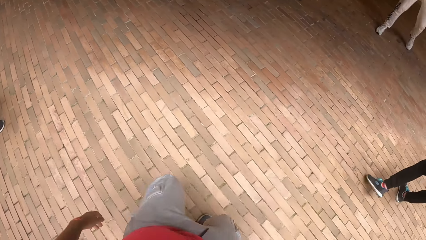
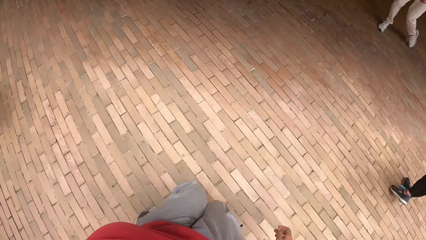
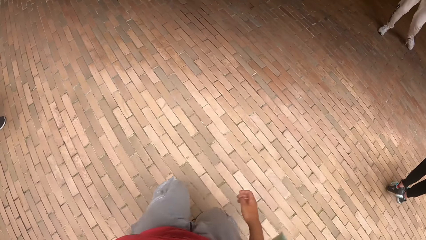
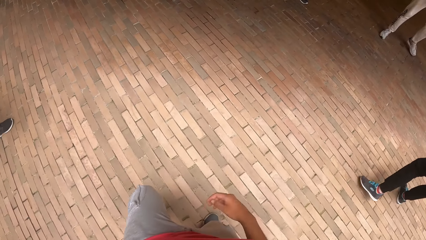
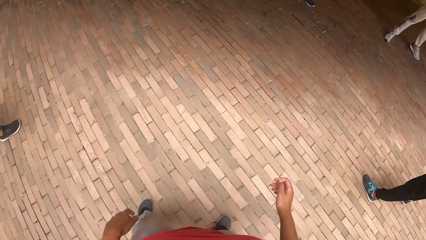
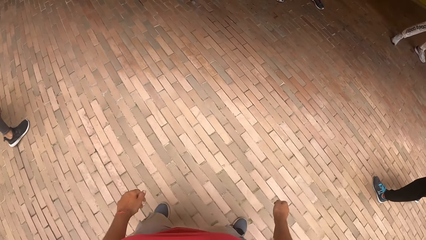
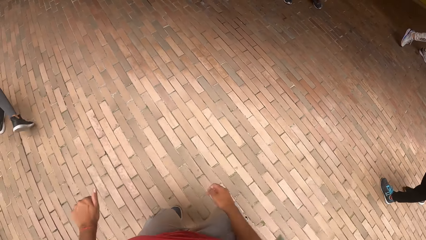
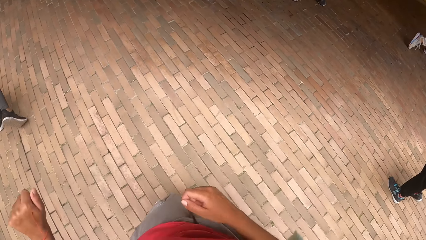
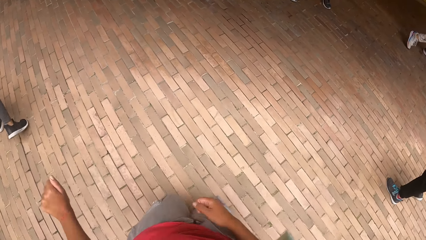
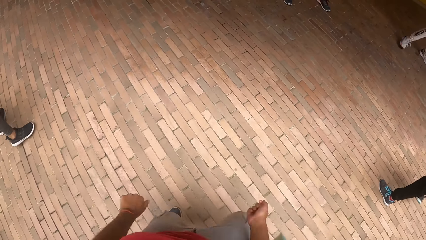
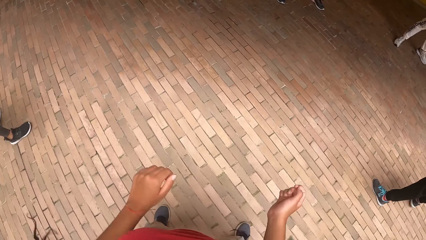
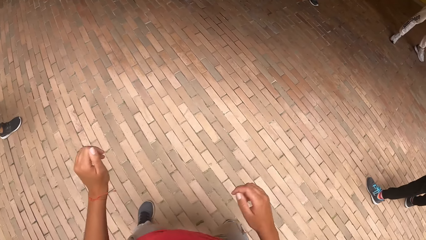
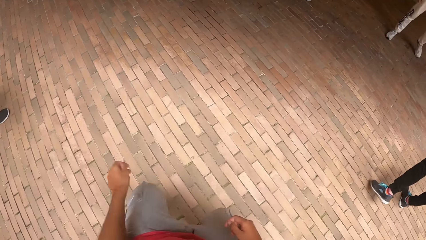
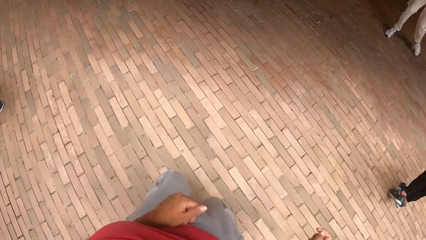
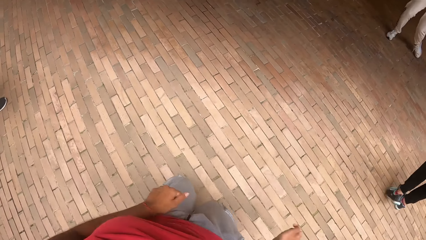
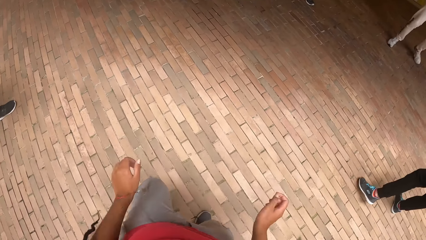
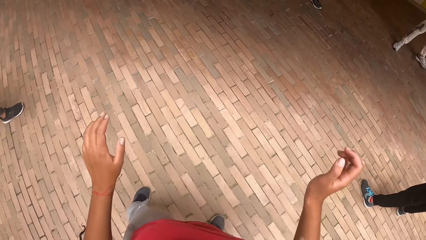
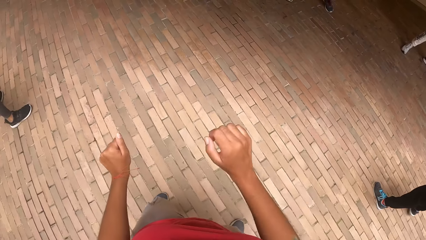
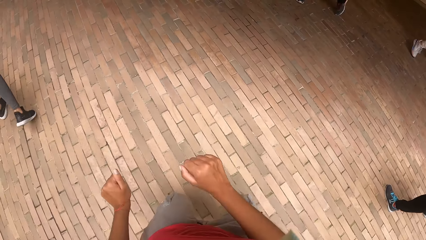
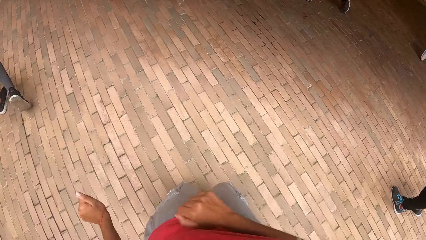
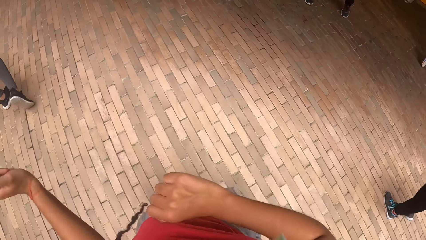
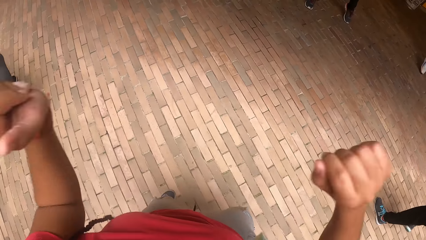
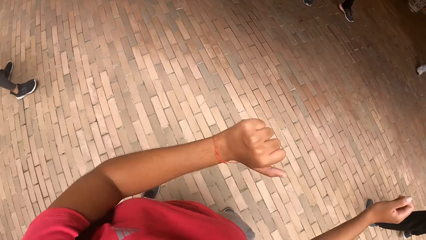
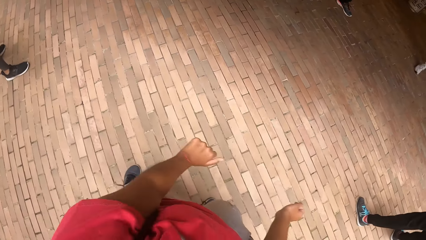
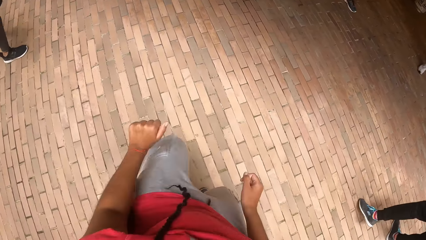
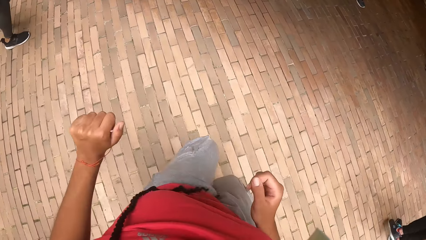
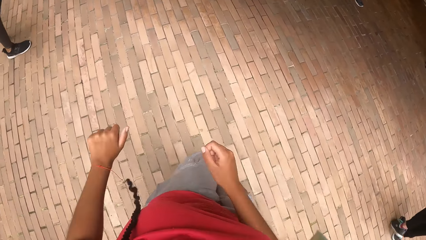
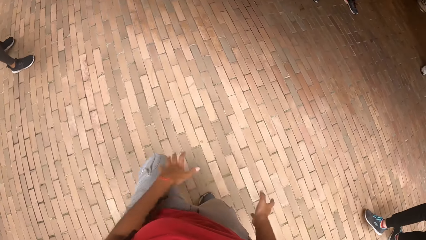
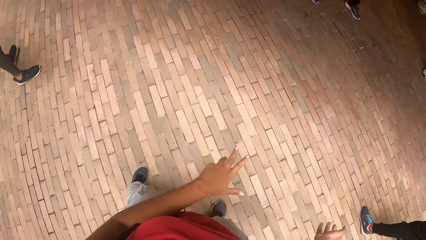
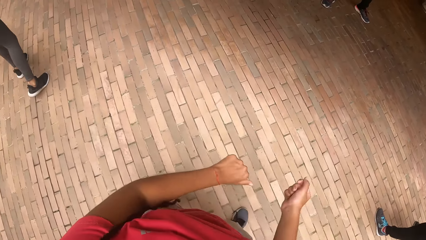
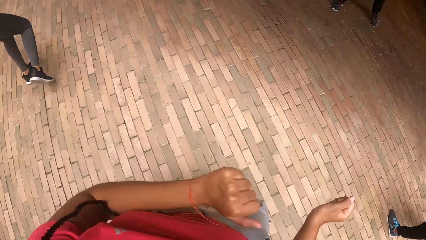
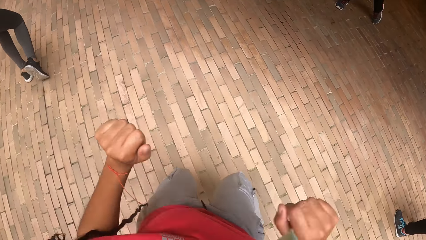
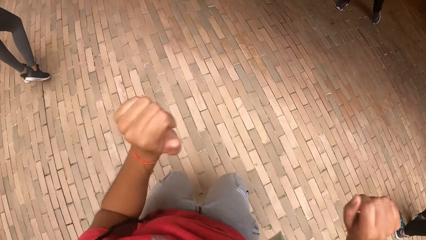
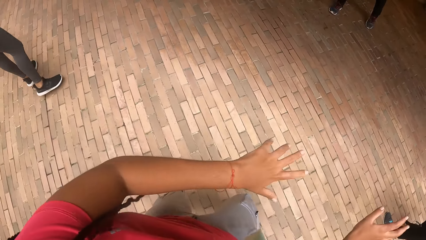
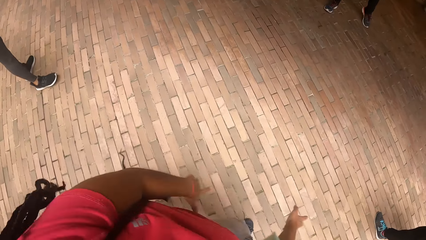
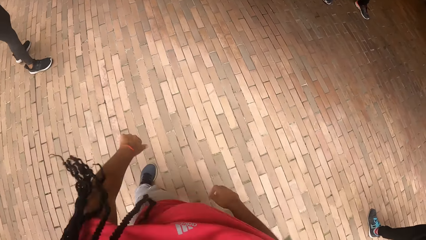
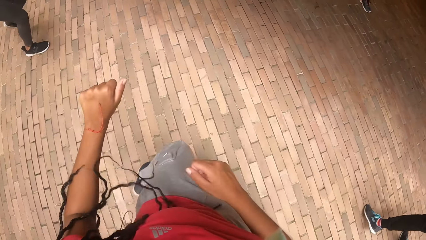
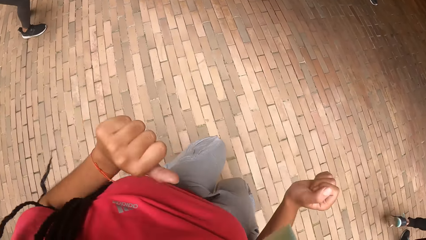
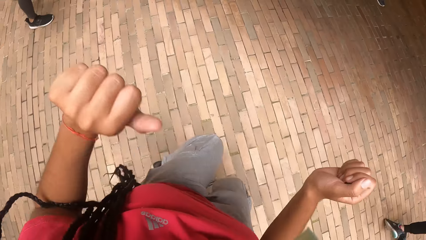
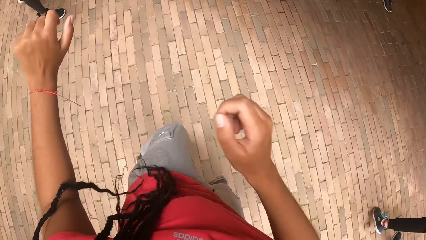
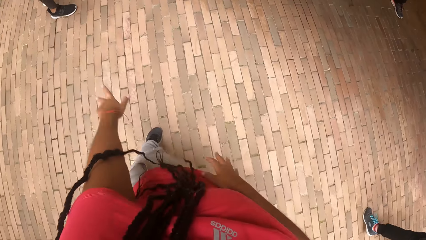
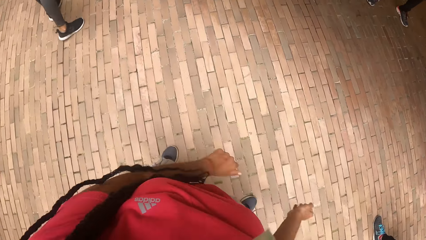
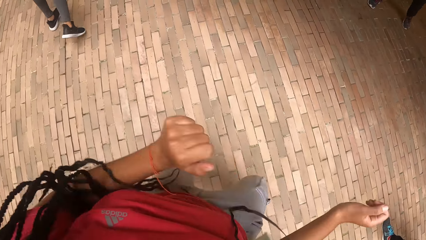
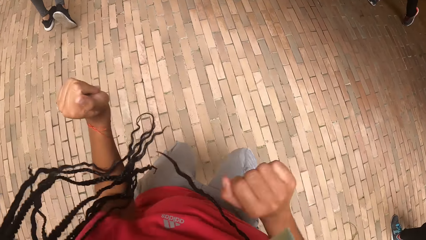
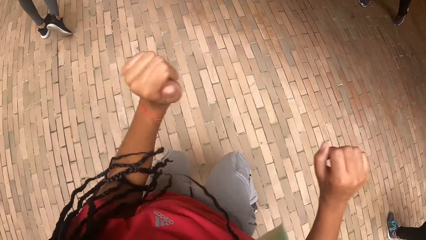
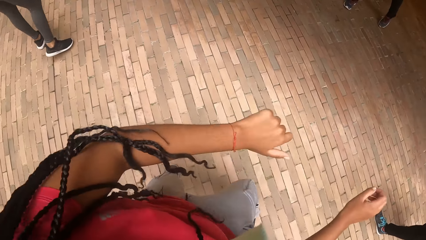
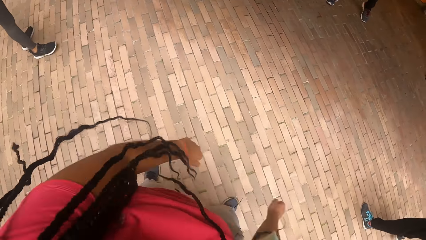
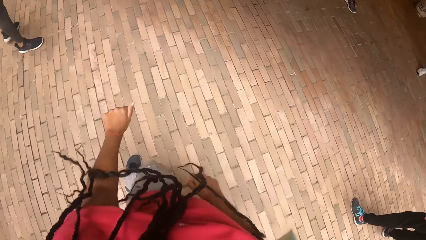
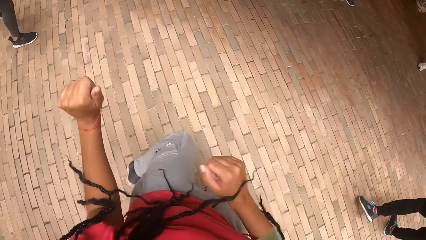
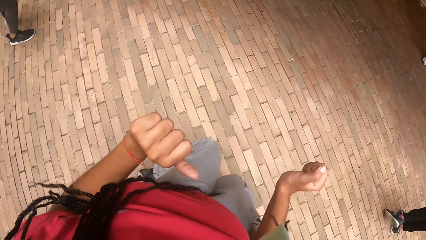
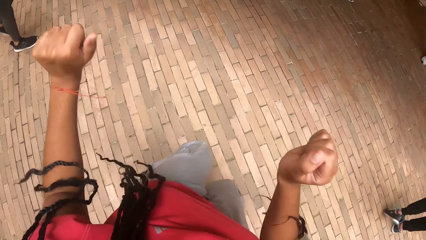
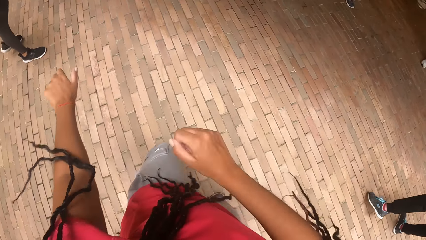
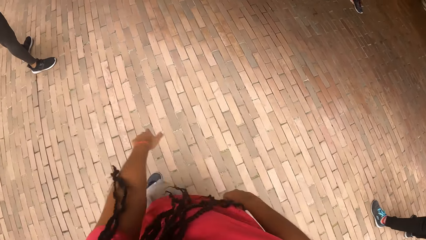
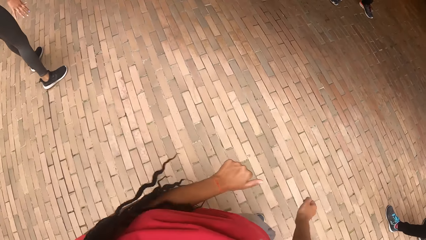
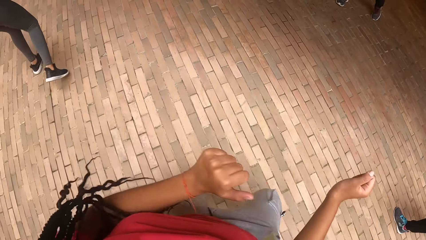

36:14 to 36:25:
The camera wearer is swaying her hands.

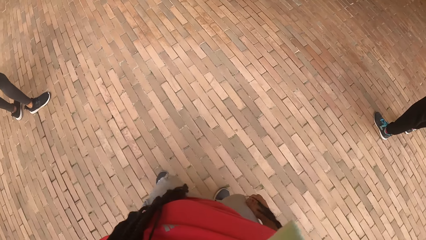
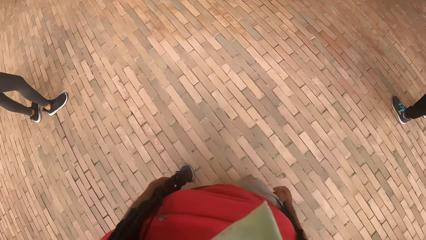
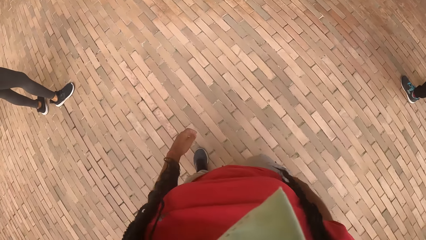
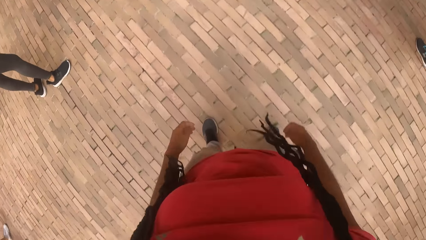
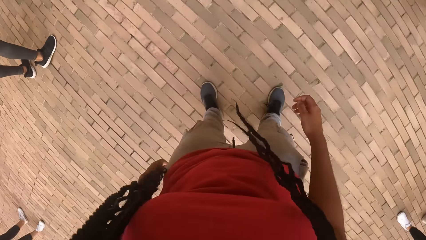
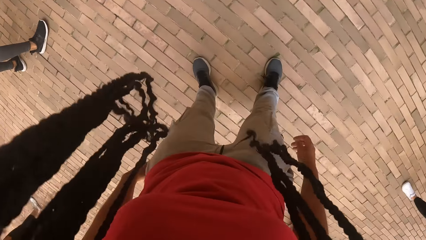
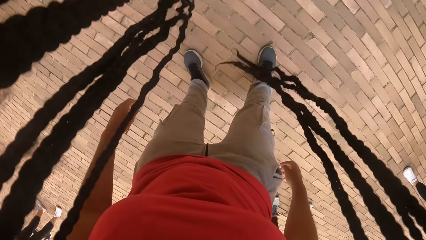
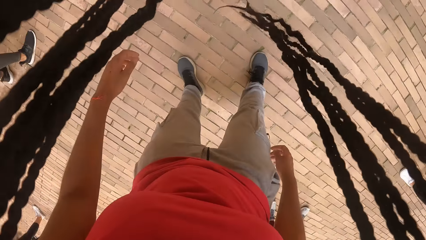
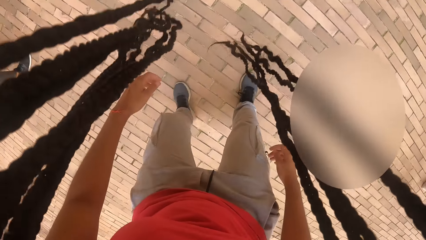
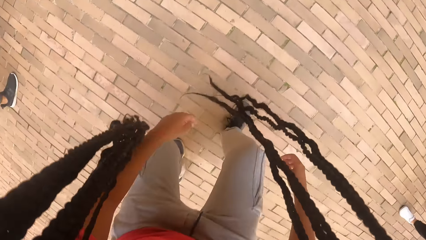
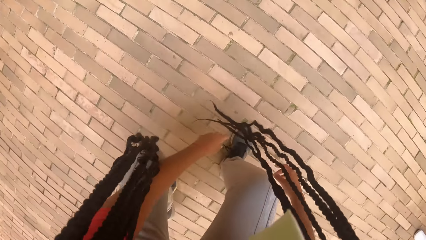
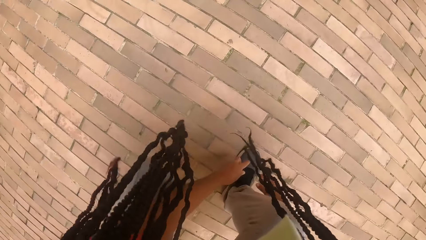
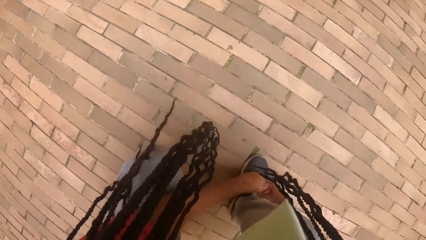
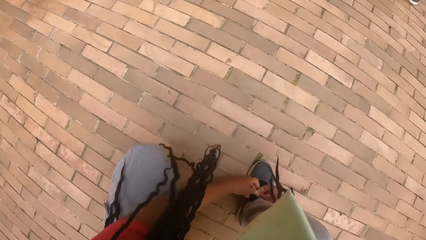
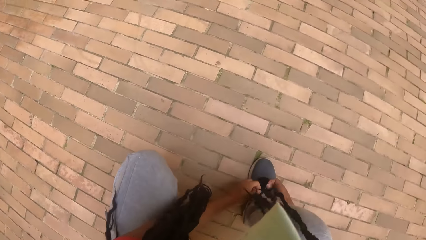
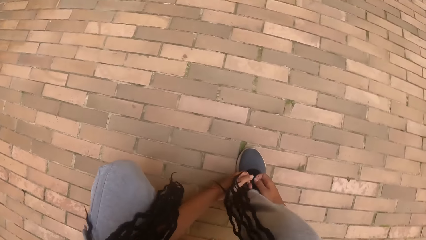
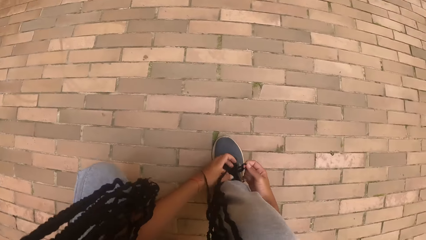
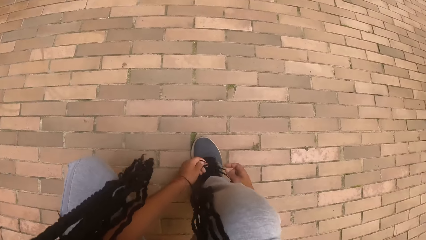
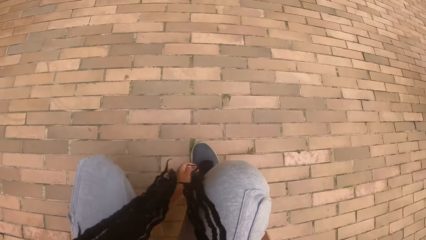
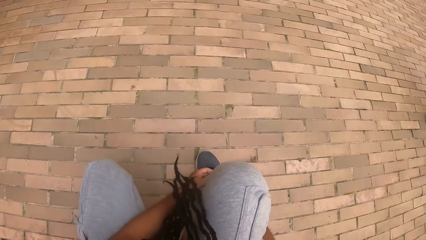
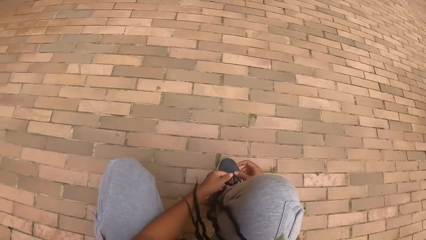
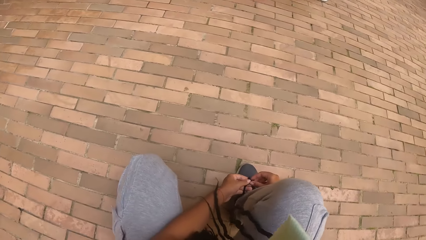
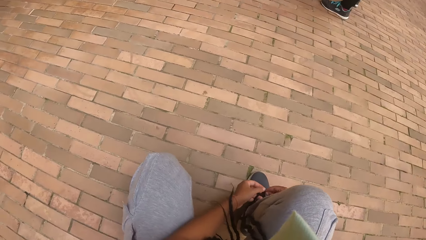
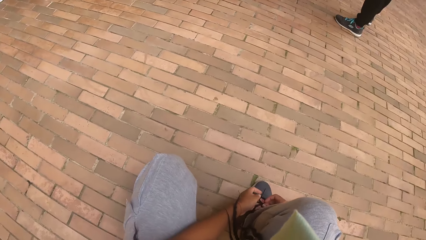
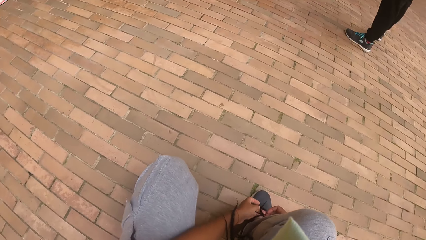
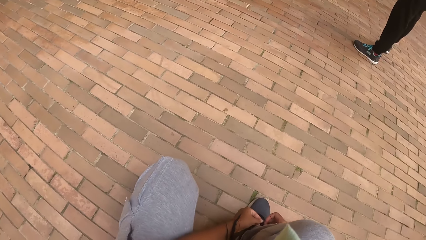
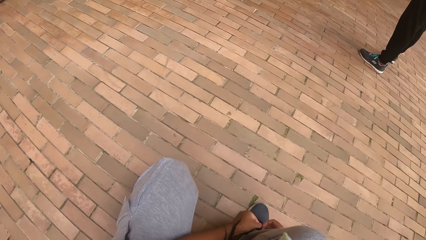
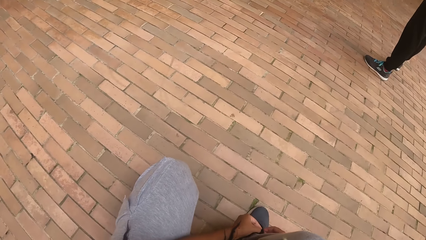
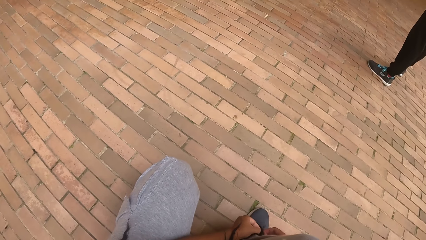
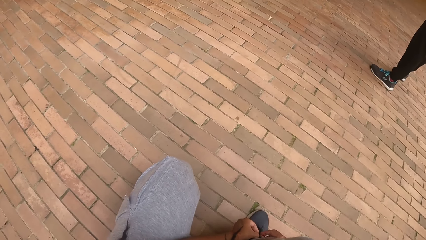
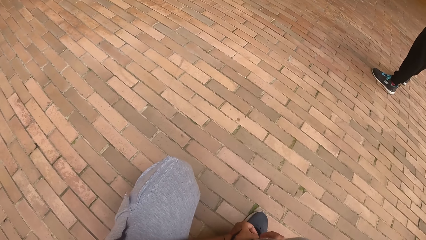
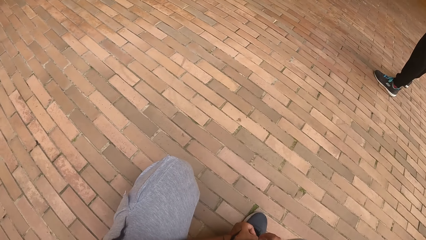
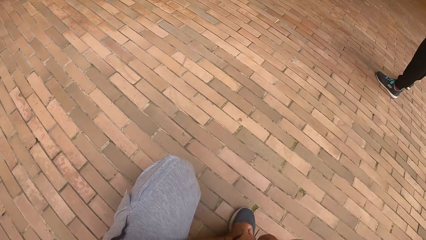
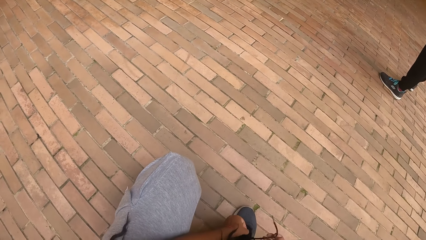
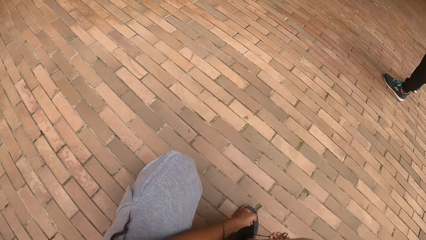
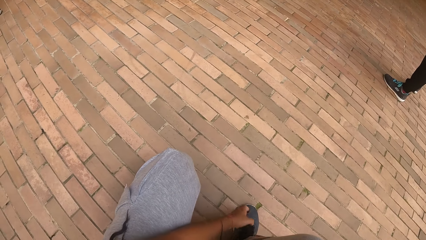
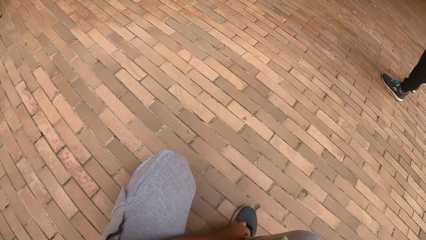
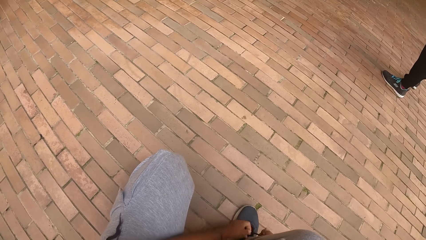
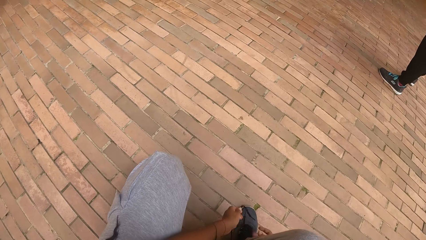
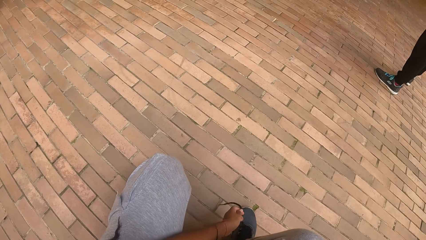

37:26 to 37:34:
The camera wearer bends toward the ground. She ties shoe laces on her shoe with both hands.
